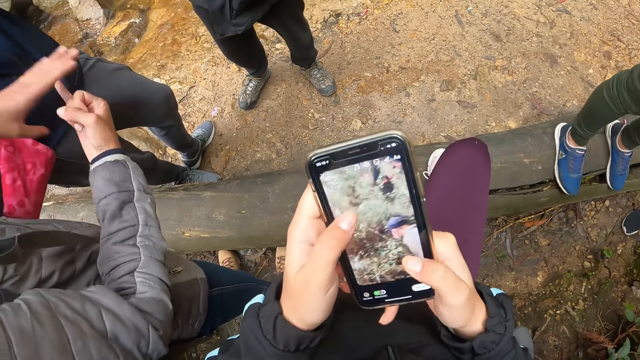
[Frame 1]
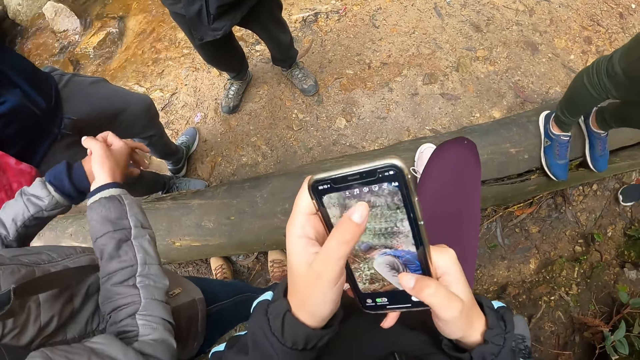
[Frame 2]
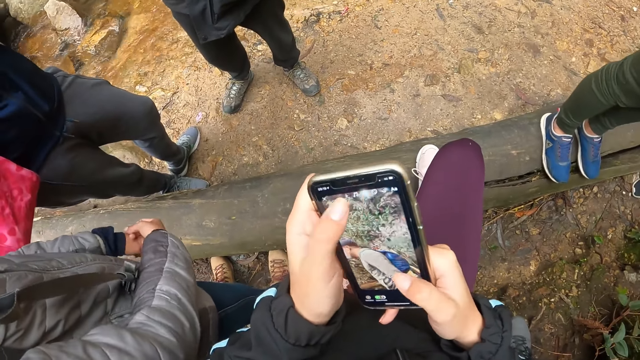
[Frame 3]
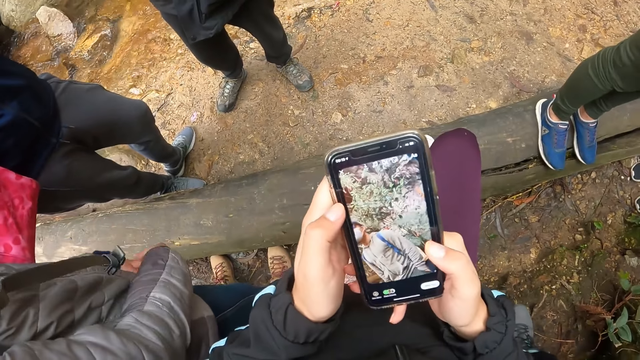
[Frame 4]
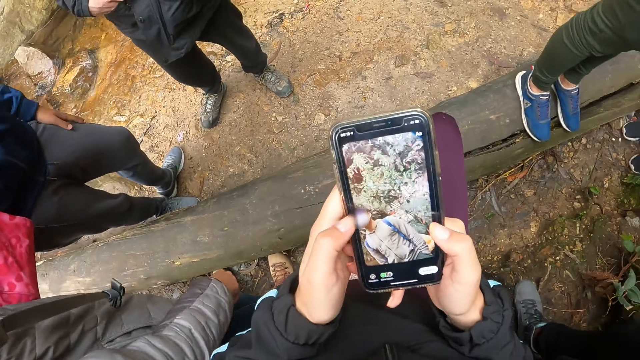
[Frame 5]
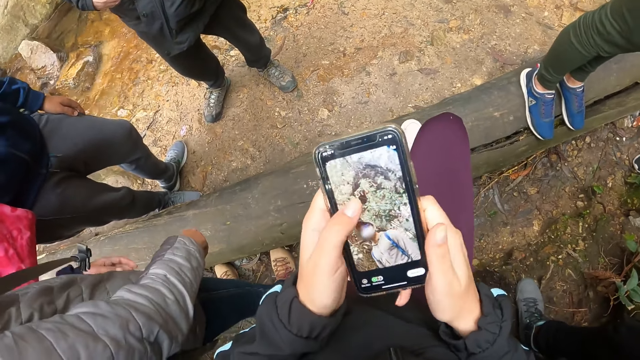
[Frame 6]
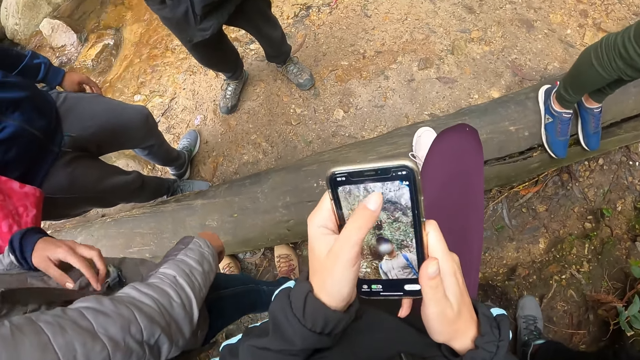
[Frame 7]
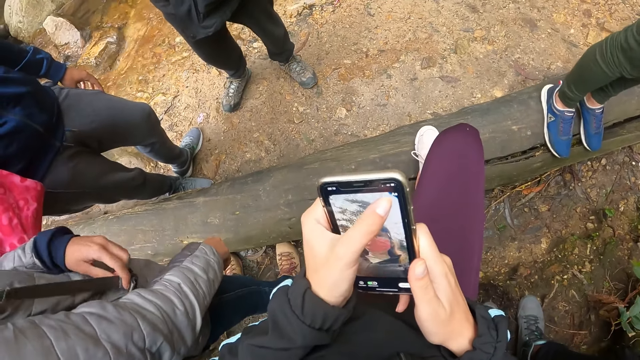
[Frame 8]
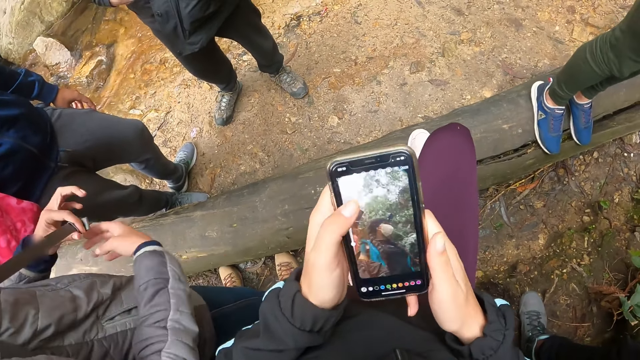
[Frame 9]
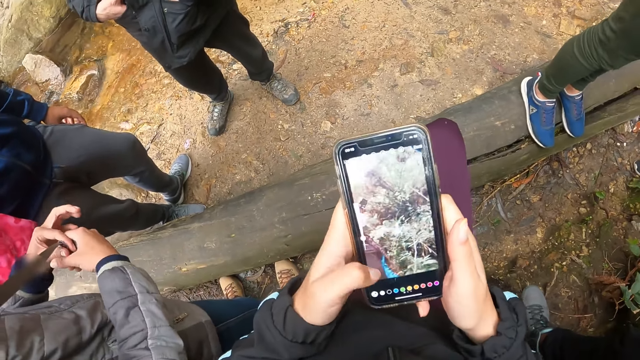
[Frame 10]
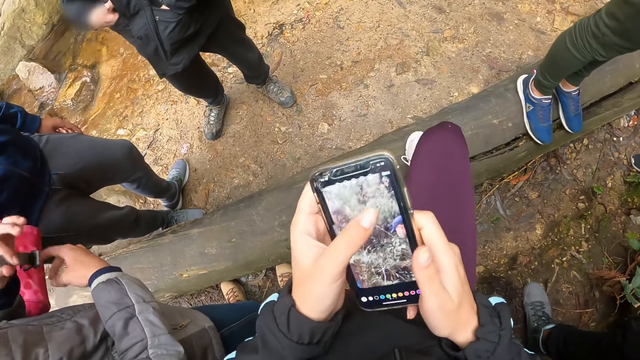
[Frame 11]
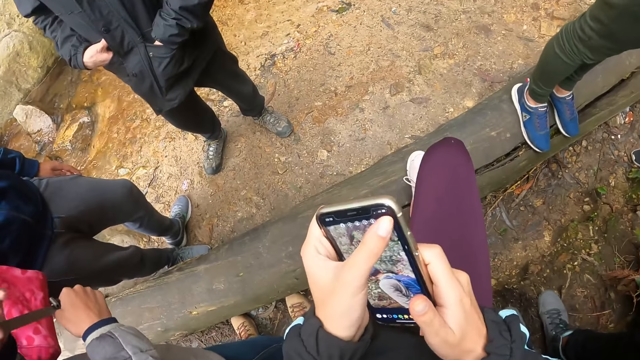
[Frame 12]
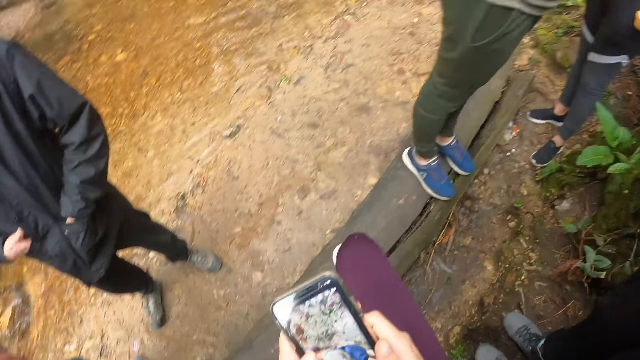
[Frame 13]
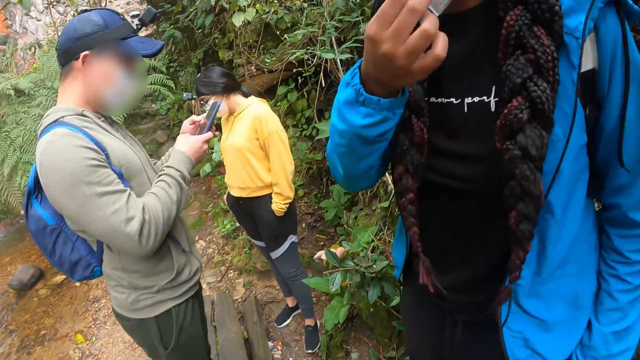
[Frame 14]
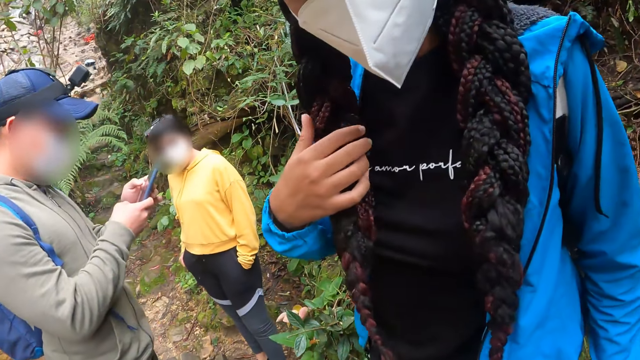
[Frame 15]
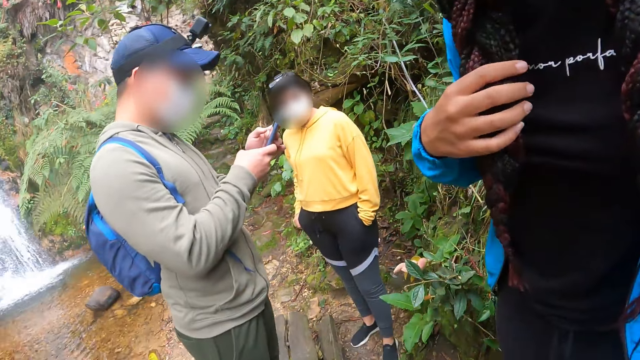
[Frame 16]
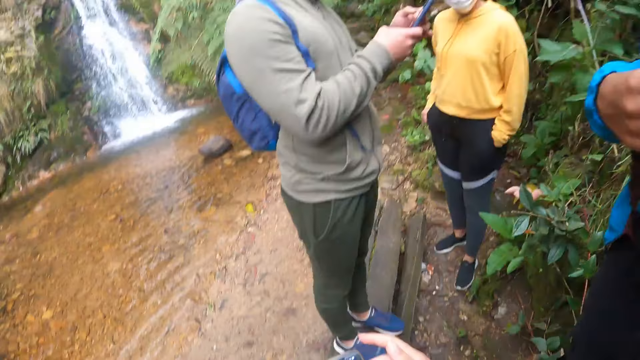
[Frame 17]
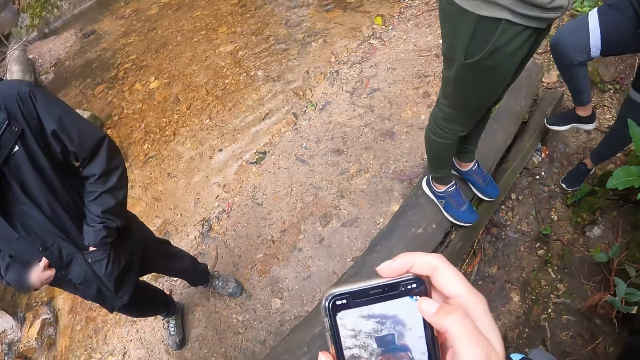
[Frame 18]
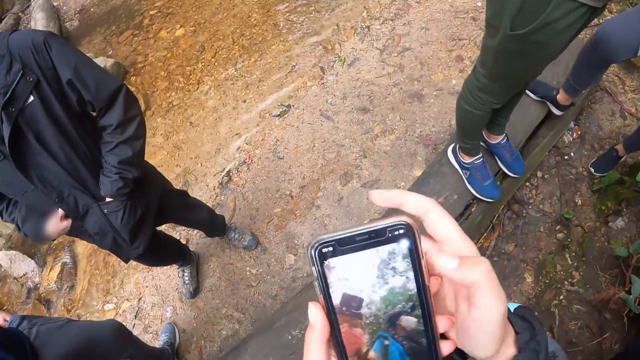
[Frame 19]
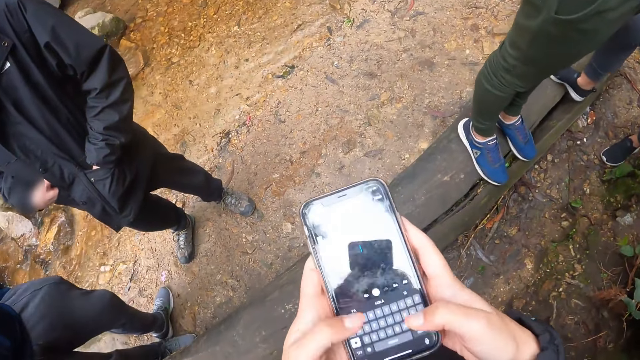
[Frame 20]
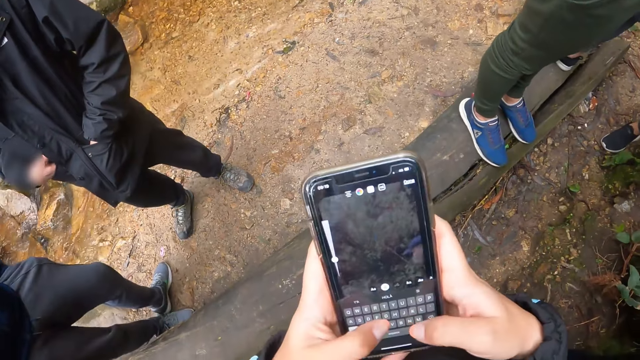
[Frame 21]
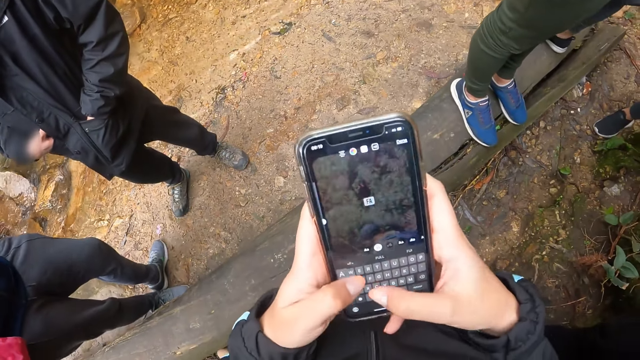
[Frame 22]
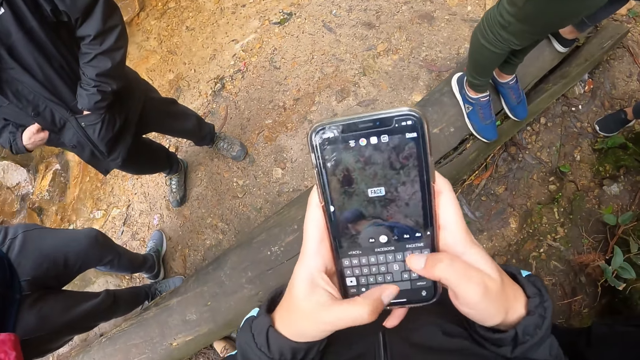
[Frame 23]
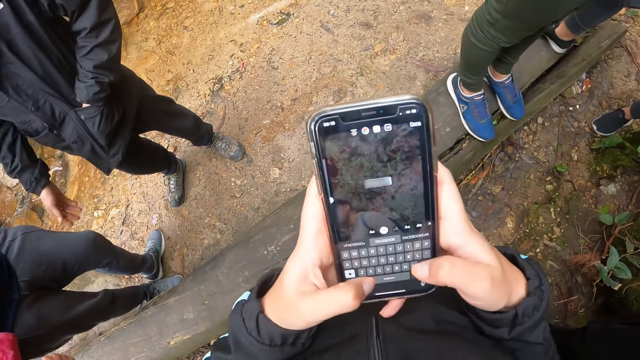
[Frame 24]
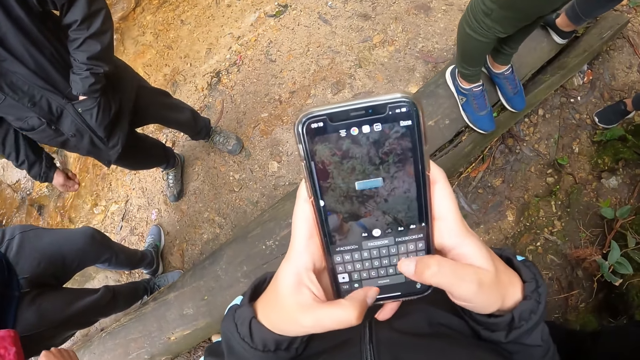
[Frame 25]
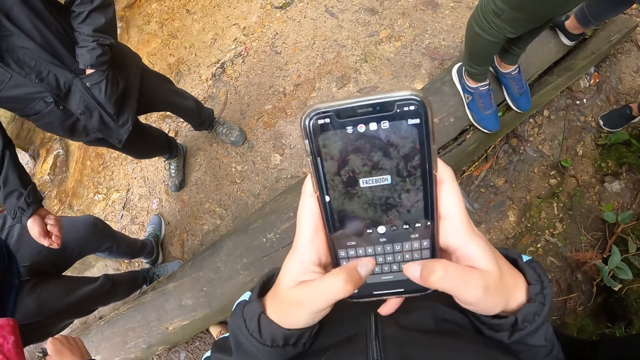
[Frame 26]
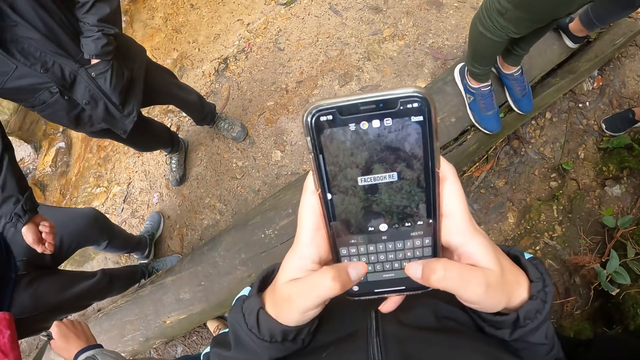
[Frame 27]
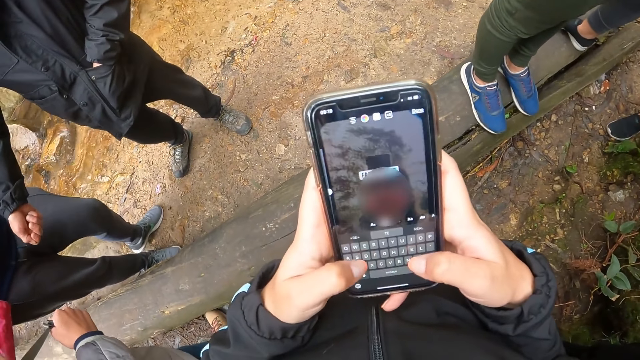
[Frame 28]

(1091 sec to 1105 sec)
The camera wearer looks around the forest. A woman holds her hair with her right hand. The camera wearer converses with the woman. She types on the phone with her hands.

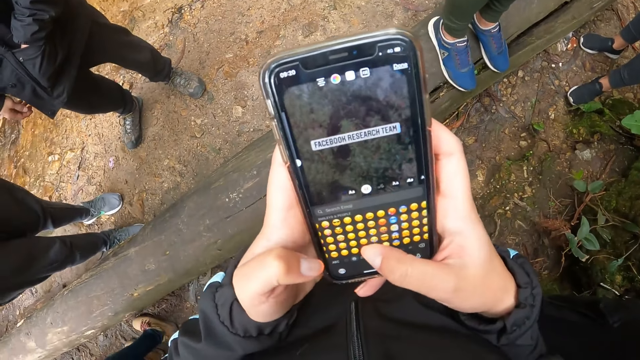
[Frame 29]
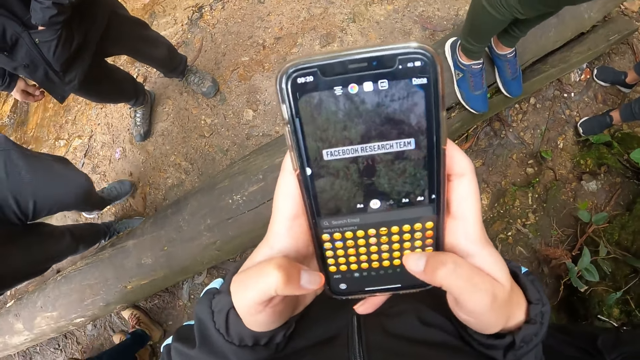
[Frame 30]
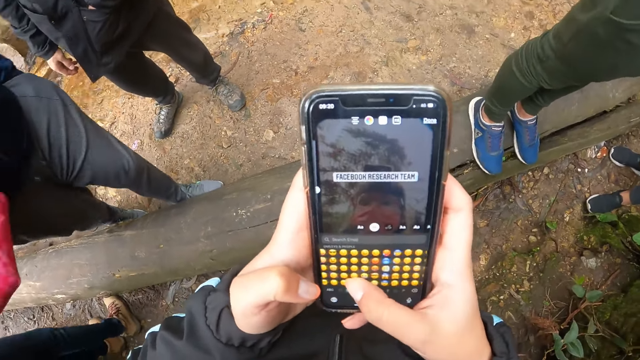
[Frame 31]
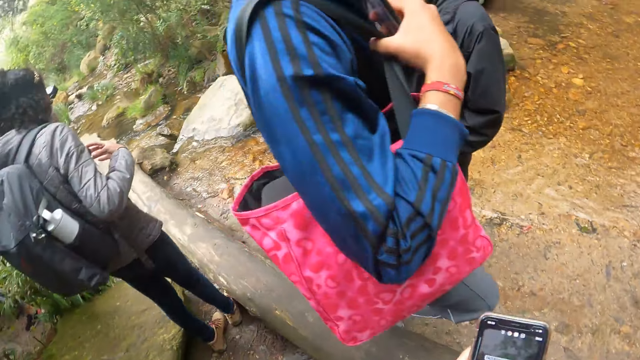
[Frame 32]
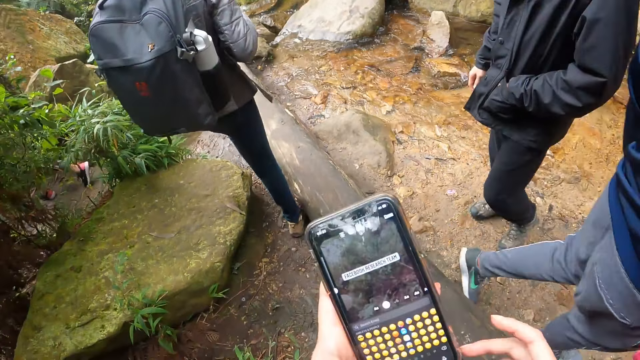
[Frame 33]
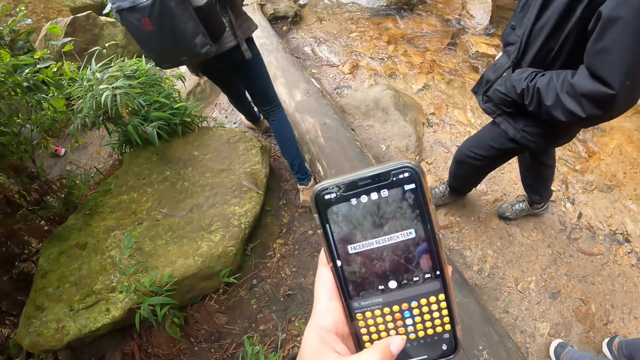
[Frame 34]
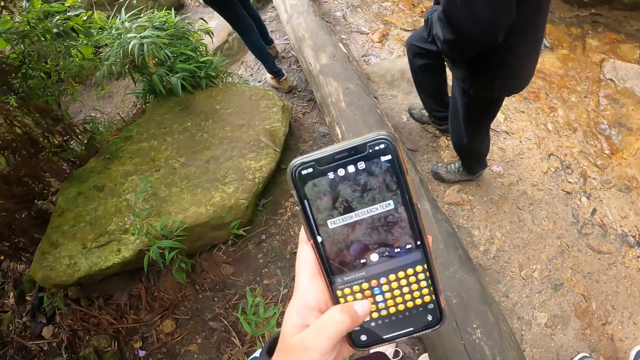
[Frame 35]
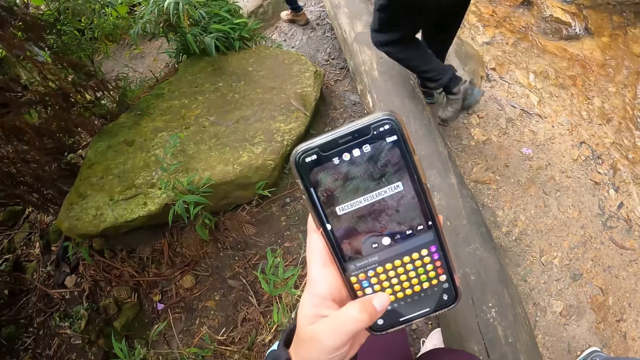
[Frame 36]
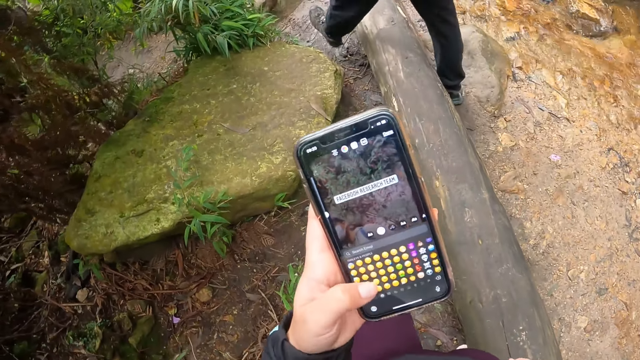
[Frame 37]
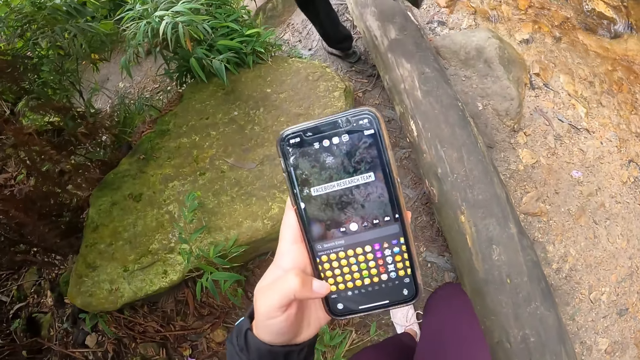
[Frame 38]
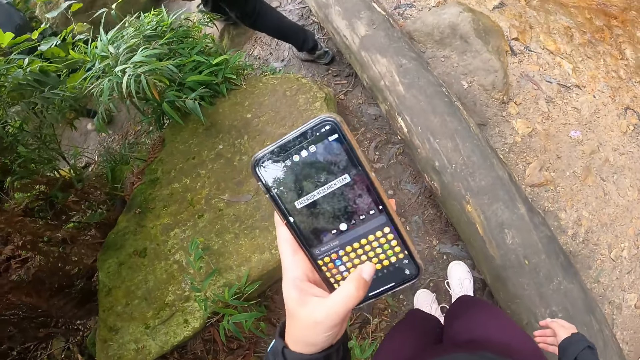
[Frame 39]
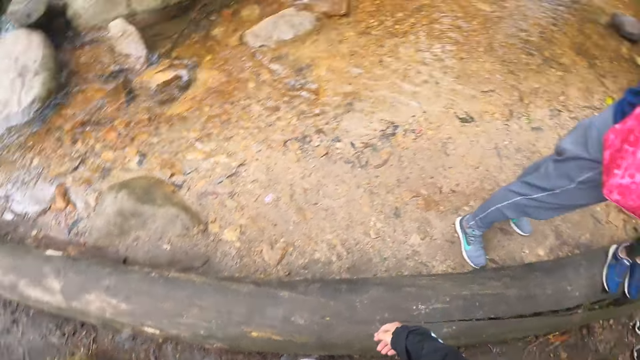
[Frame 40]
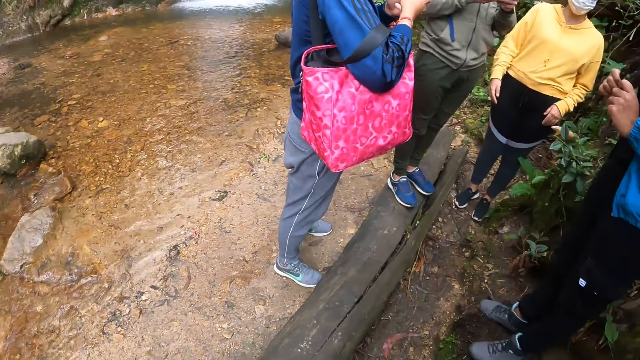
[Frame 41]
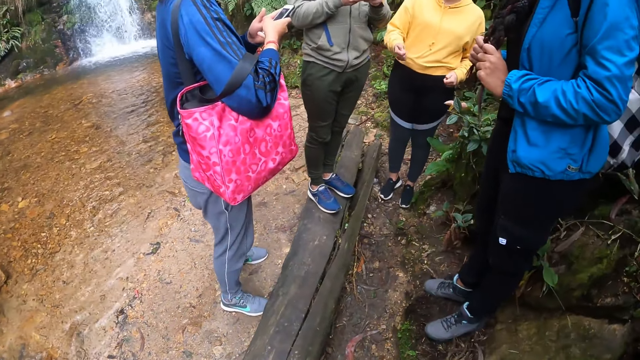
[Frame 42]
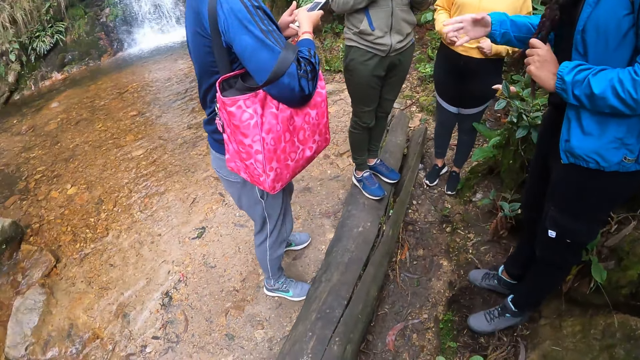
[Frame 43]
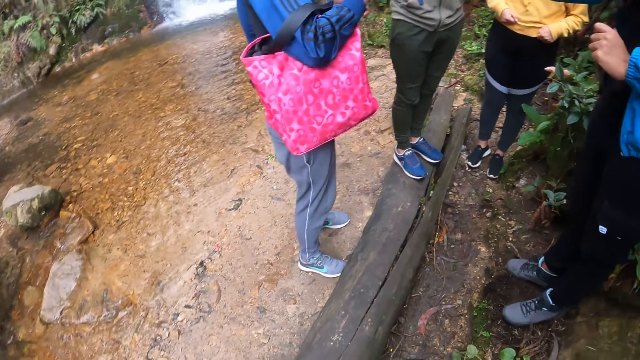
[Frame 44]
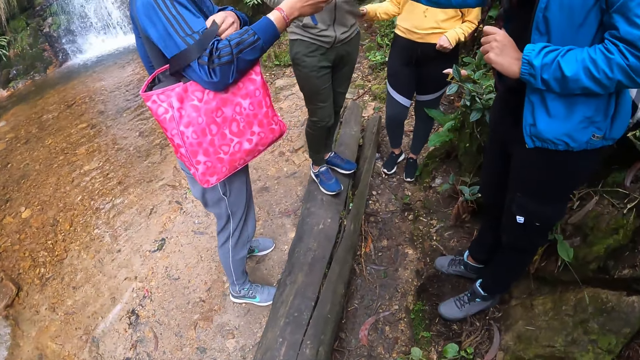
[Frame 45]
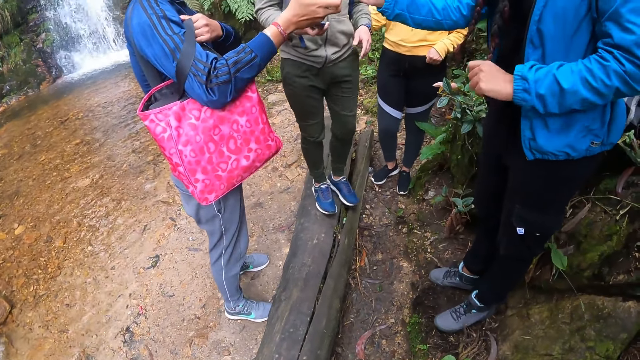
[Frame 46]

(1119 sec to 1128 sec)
The camera wearer looks around the forest. They use the phone. They walk around the forest. They look around the forest.
